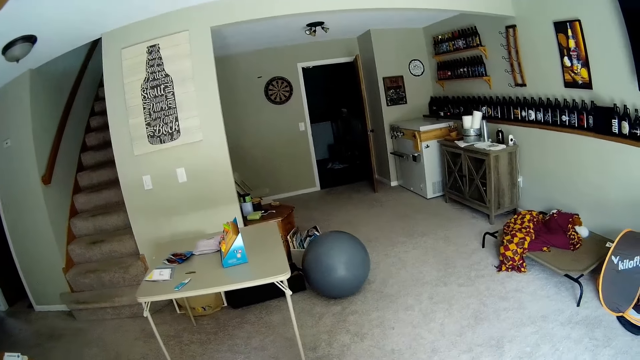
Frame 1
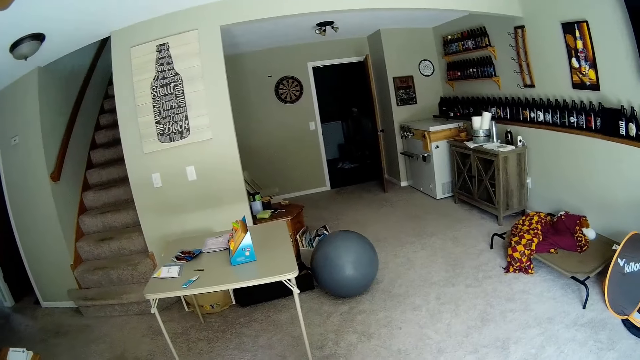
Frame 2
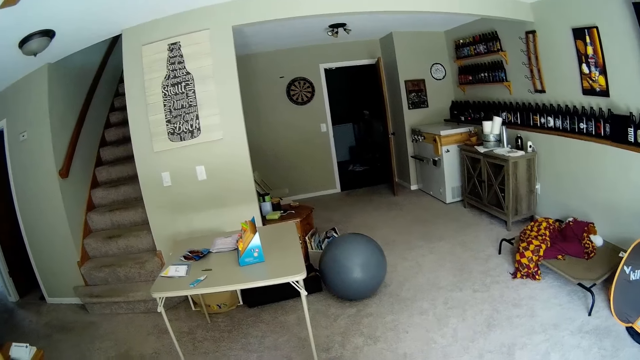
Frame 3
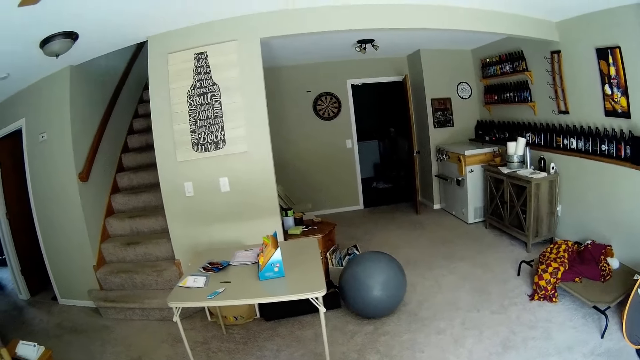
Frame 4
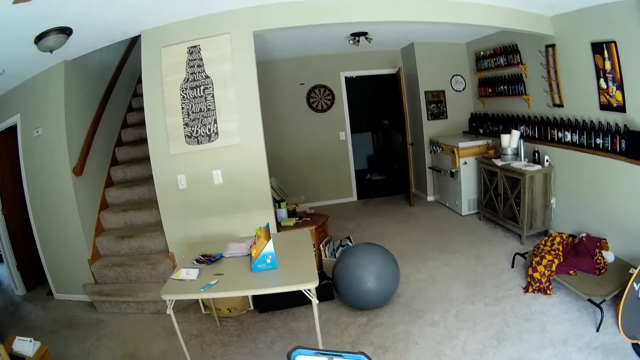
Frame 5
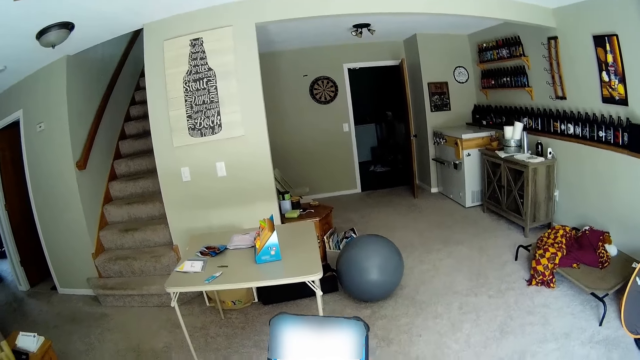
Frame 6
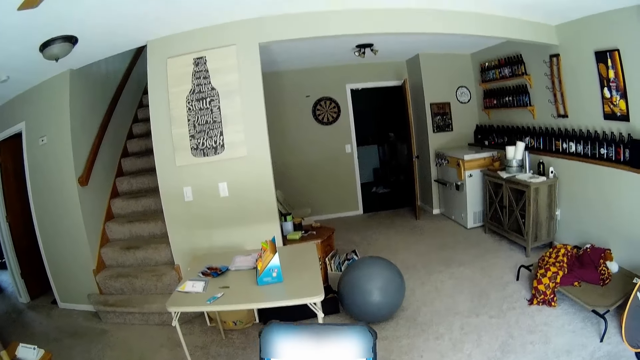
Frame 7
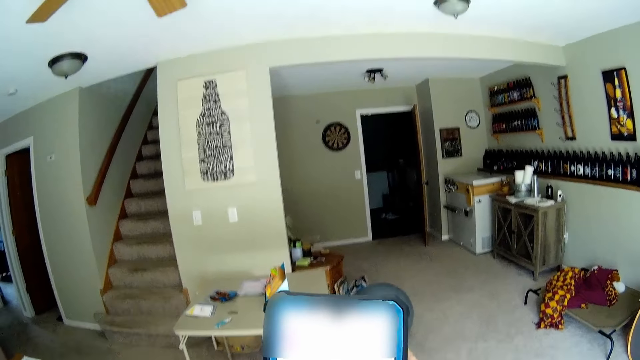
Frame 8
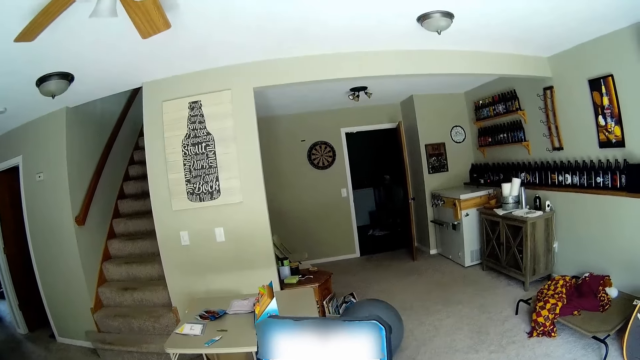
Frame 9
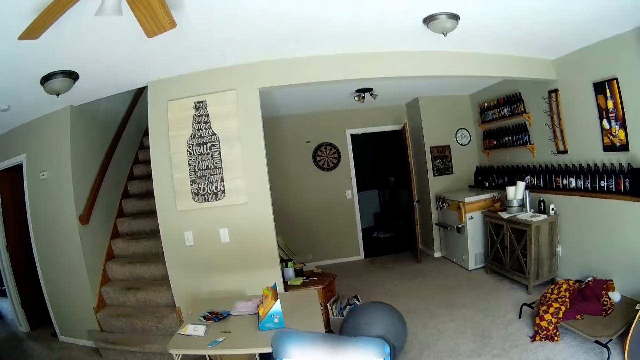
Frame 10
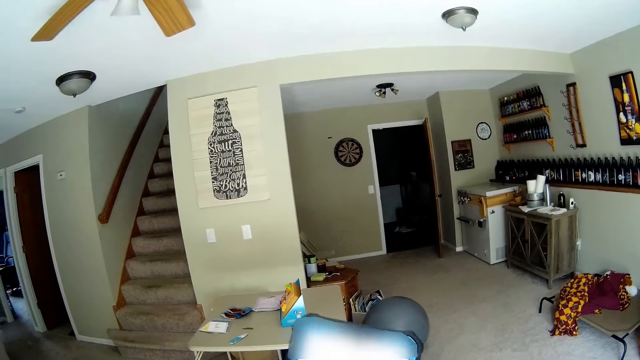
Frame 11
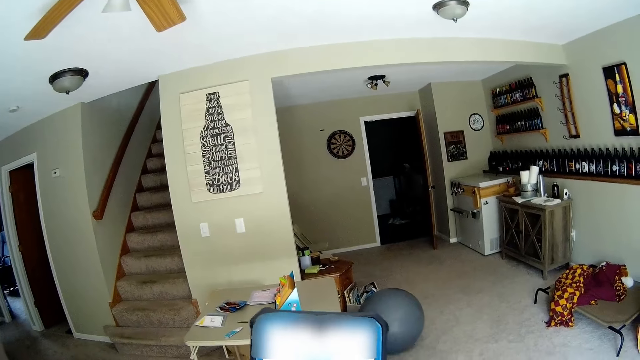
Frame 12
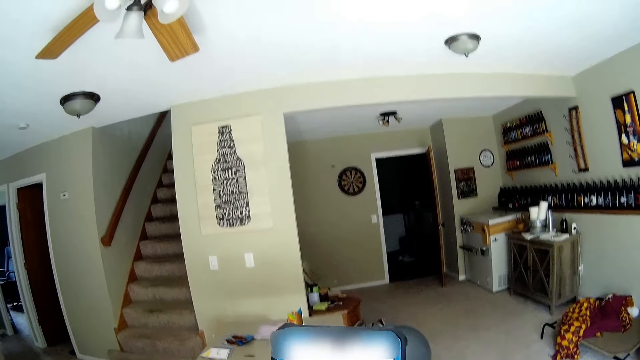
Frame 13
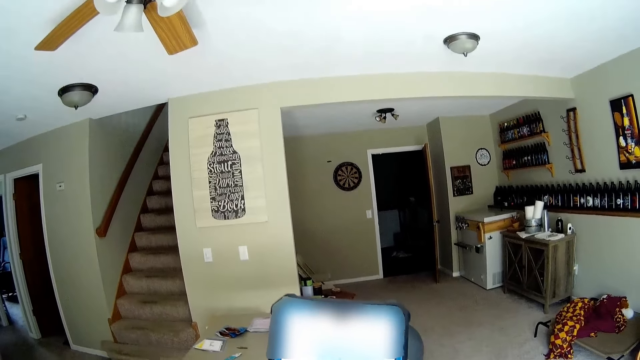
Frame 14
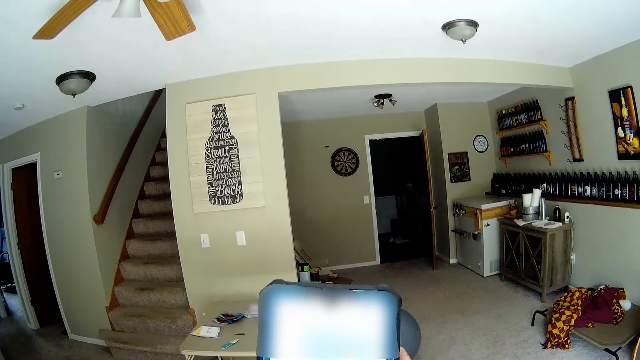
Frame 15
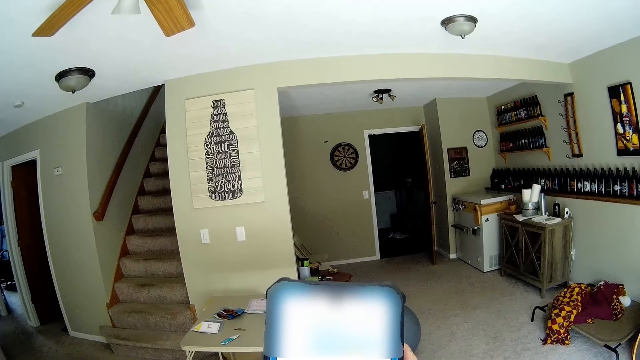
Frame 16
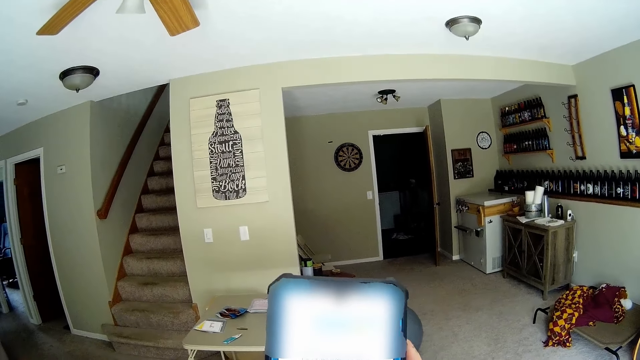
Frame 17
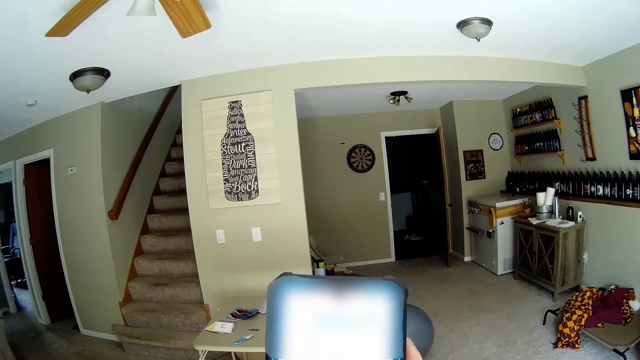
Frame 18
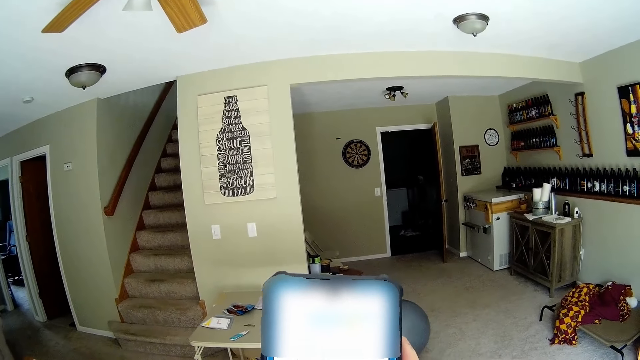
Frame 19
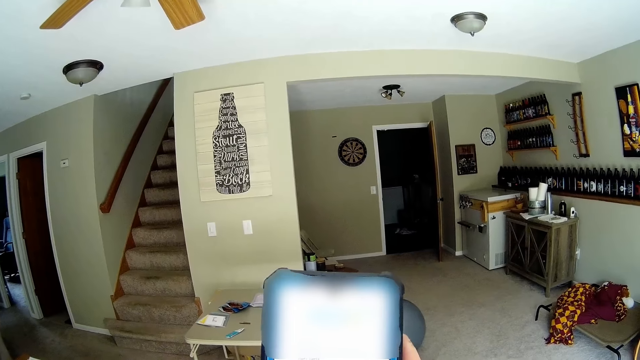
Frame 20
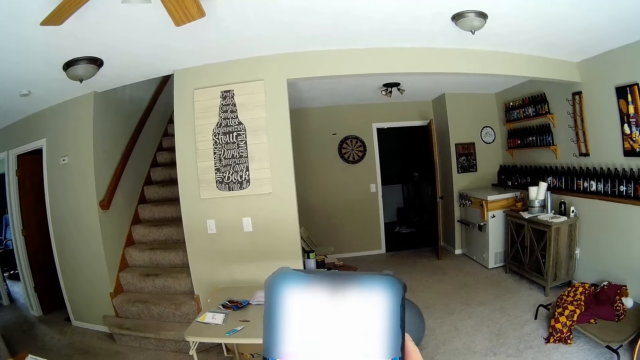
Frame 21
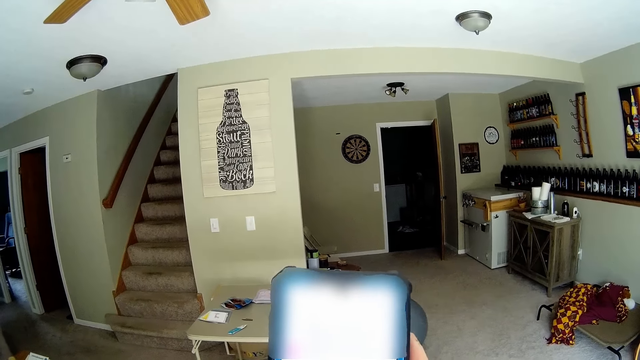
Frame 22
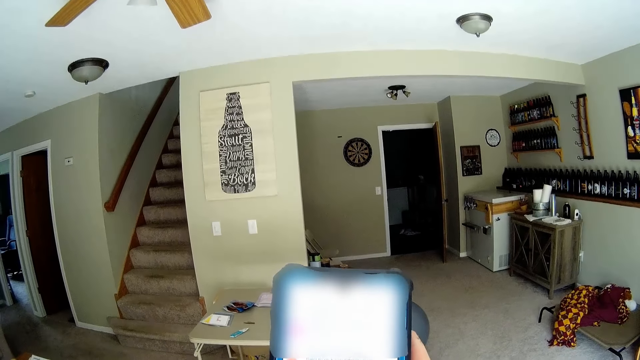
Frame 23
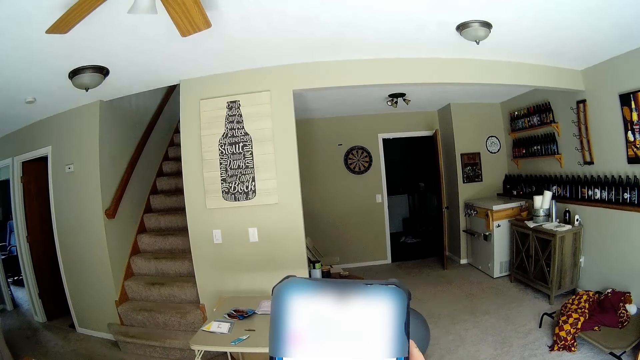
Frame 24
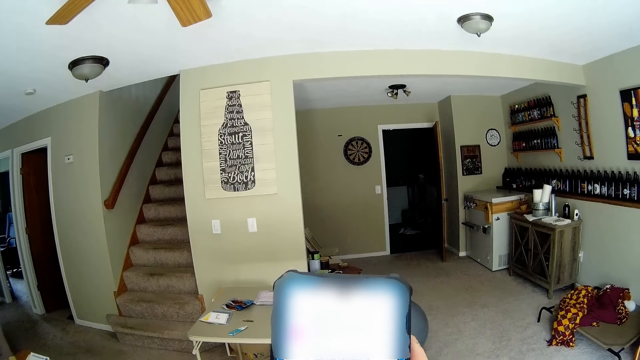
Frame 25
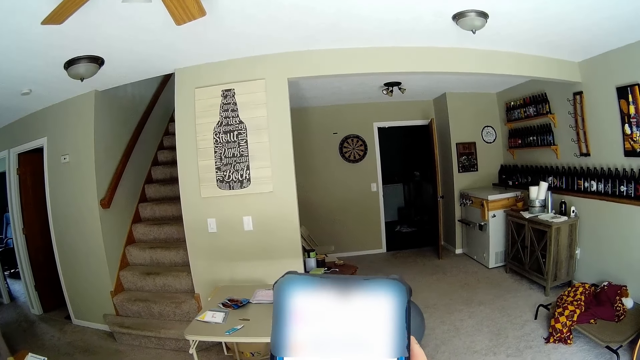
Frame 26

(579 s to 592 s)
The camera wearer is holding a phone.

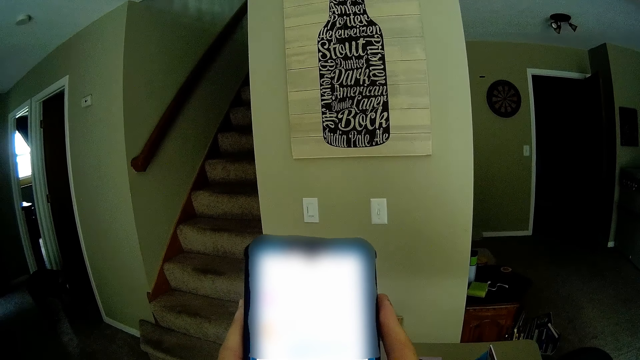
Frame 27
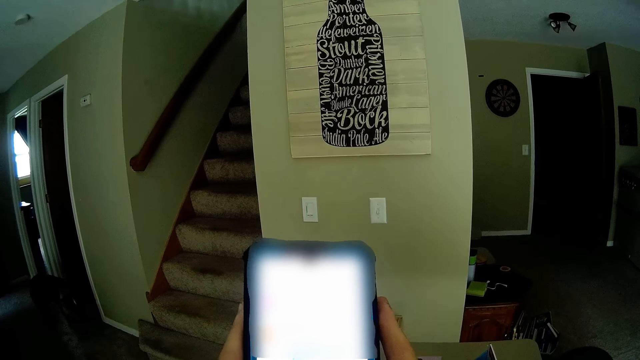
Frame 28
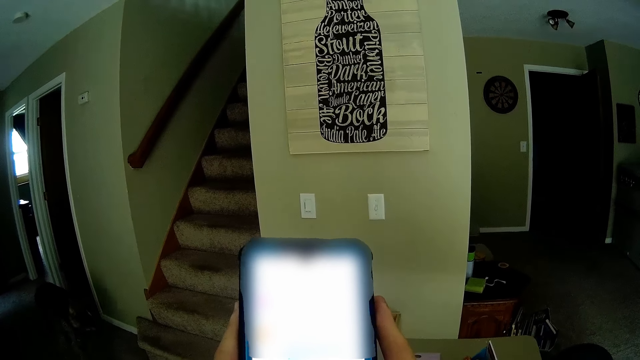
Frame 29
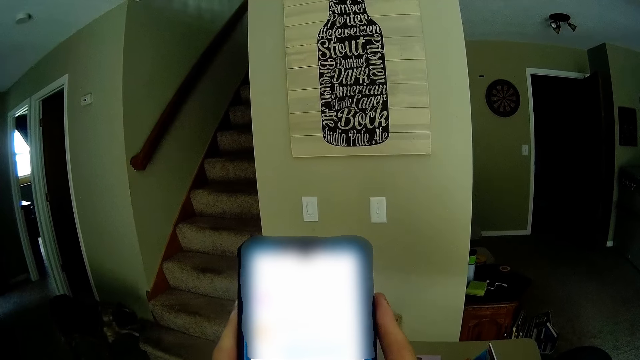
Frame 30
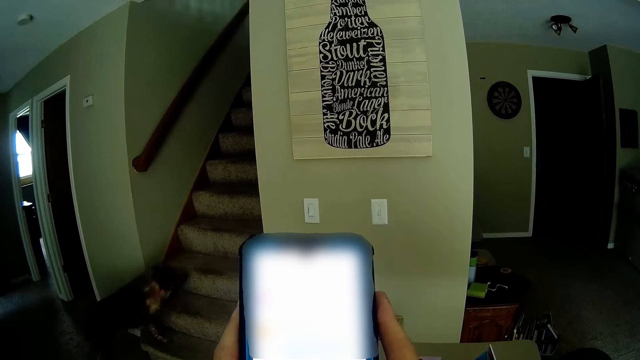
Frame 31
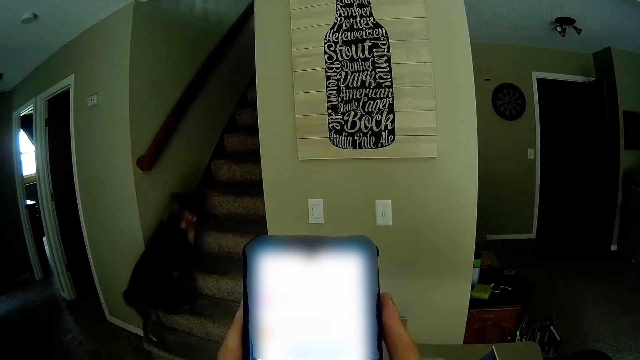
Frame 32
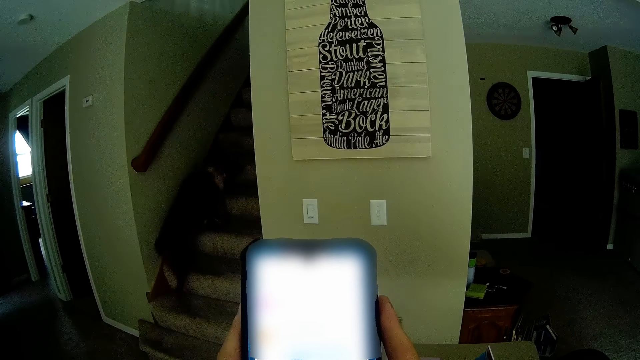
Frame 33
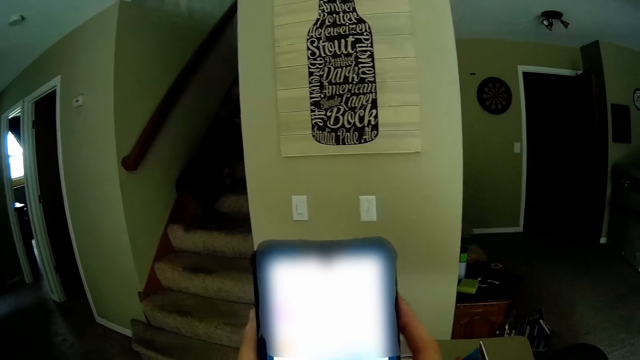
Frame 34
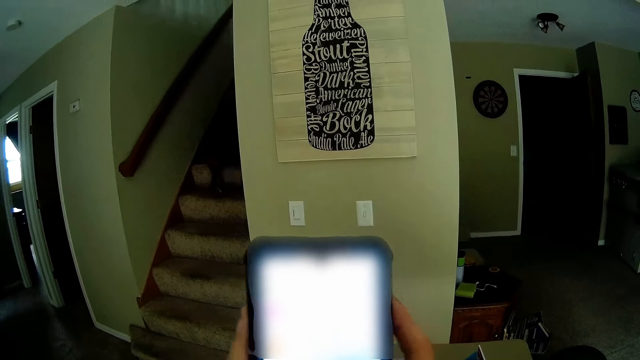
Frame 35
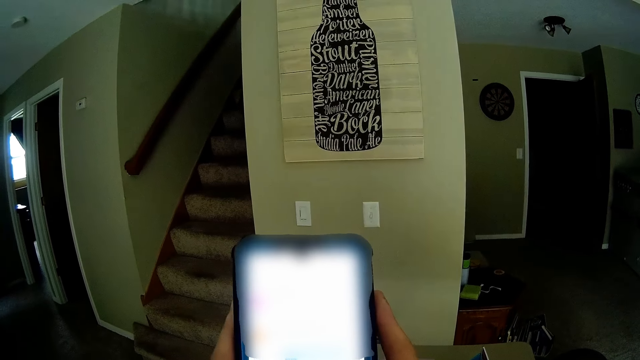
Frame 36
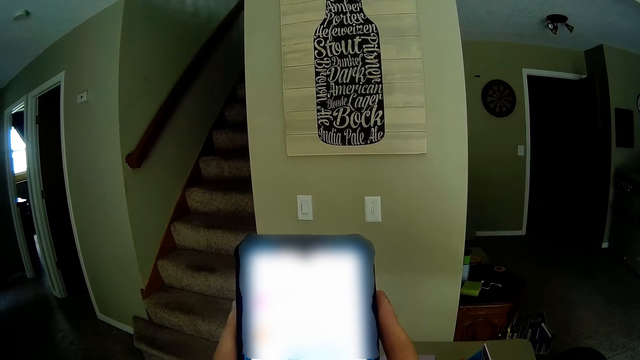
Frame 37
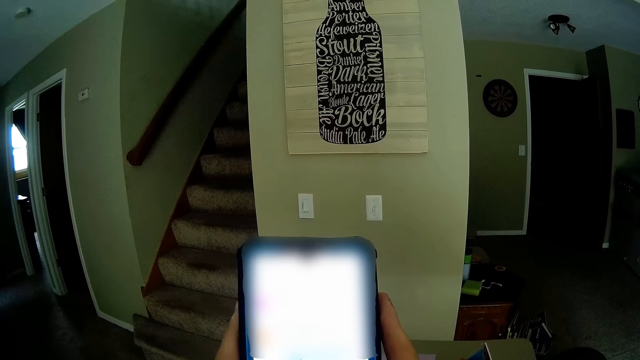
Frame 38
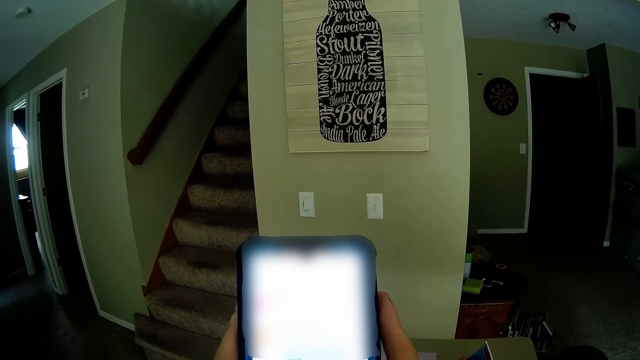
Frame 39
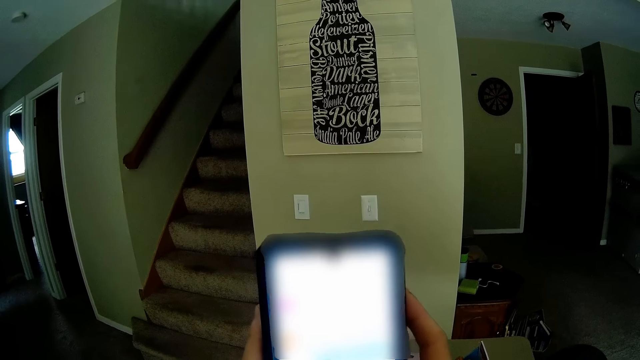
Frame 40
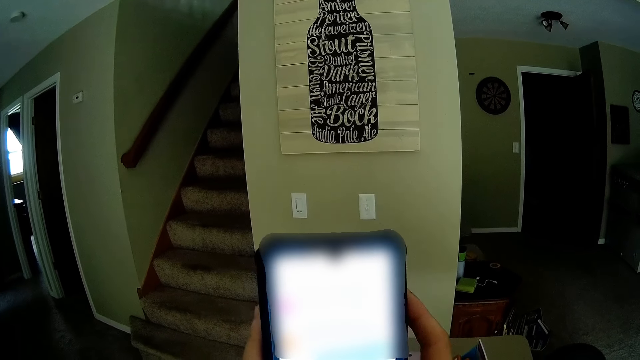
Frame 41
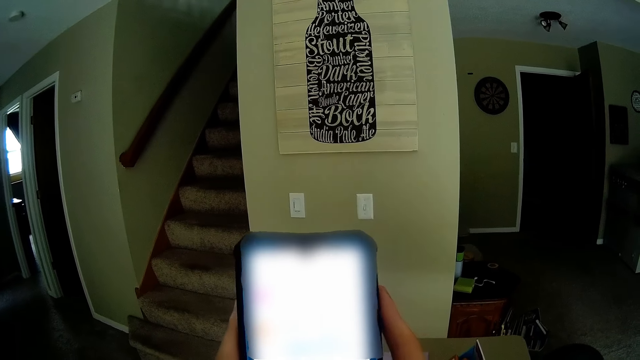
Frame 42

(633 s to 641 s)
The dog climbs a staircase.
